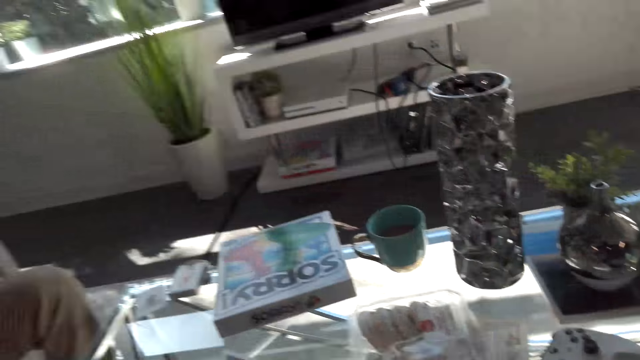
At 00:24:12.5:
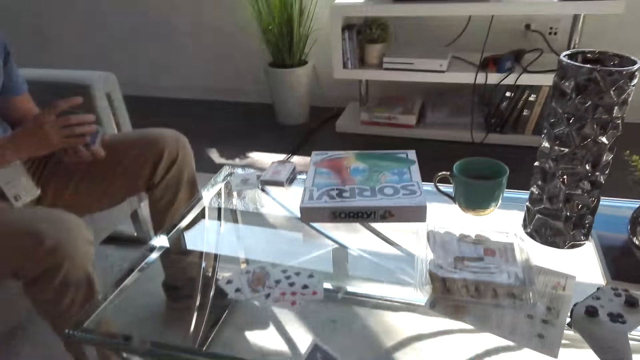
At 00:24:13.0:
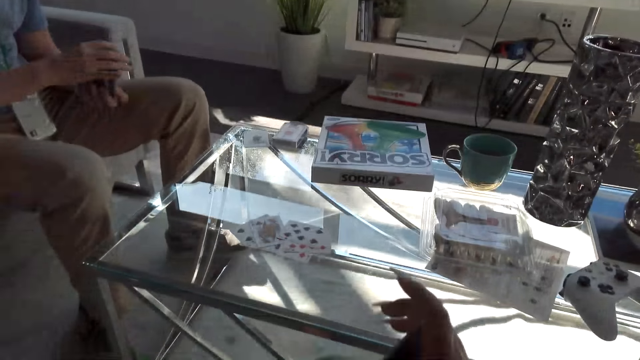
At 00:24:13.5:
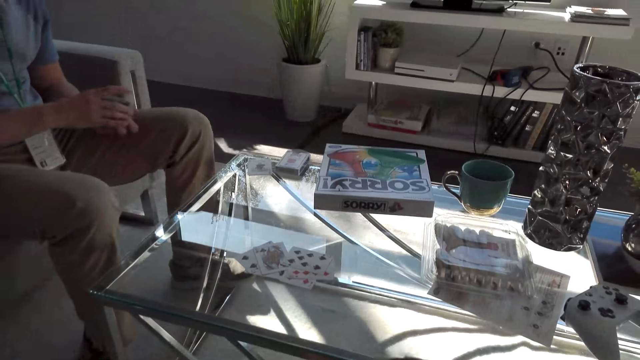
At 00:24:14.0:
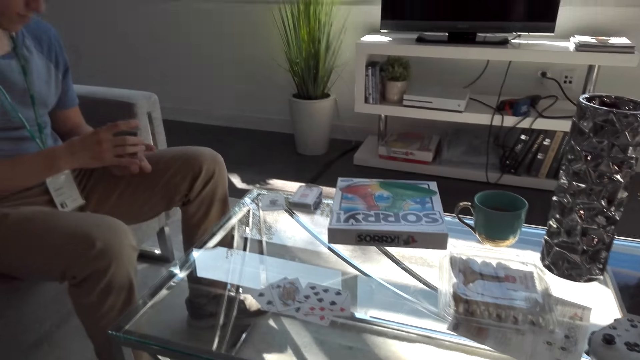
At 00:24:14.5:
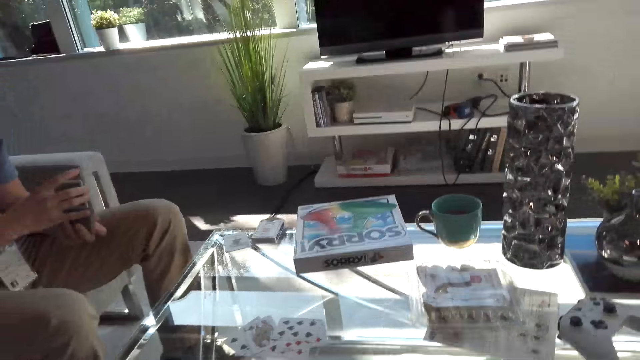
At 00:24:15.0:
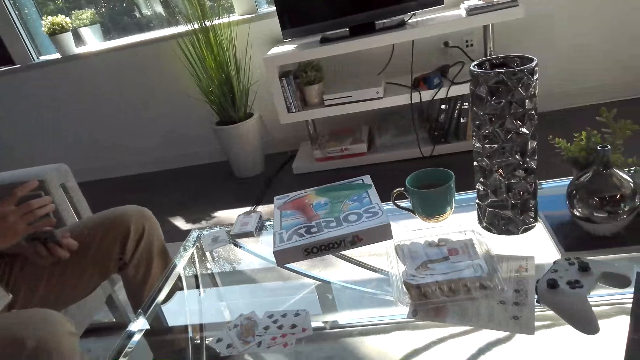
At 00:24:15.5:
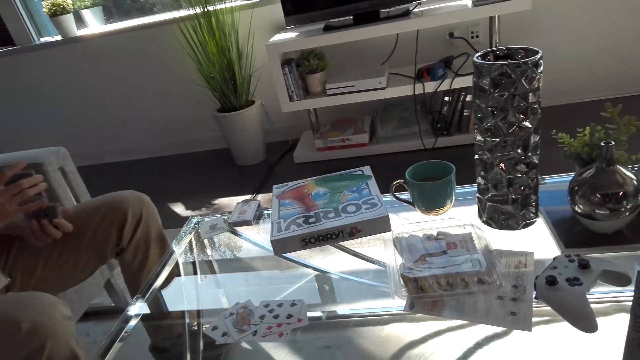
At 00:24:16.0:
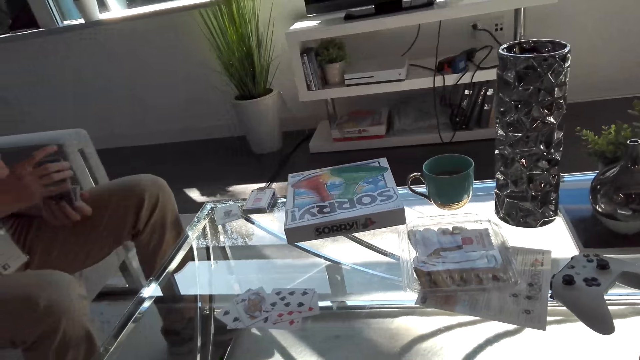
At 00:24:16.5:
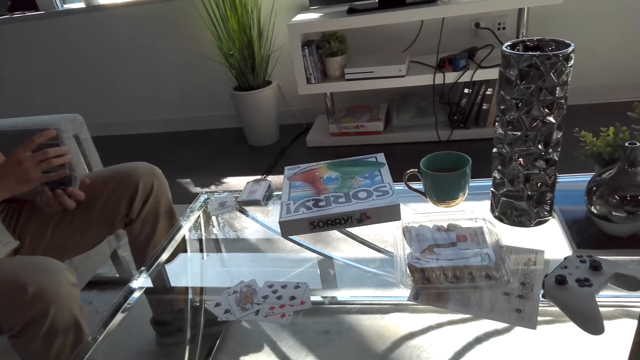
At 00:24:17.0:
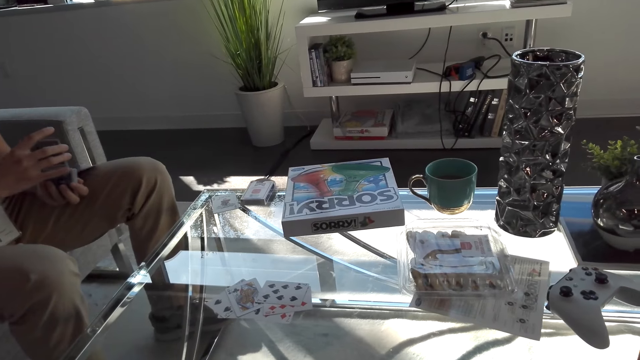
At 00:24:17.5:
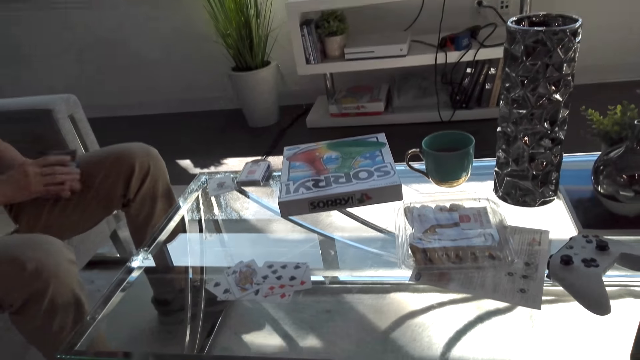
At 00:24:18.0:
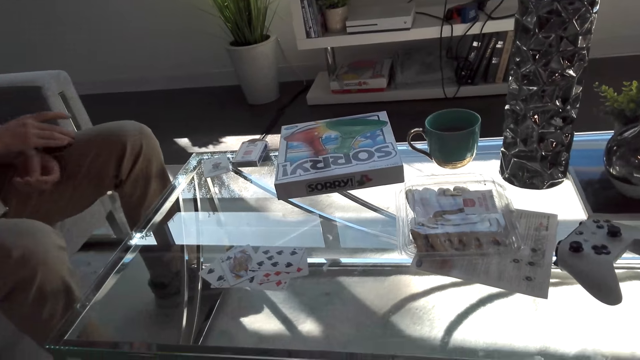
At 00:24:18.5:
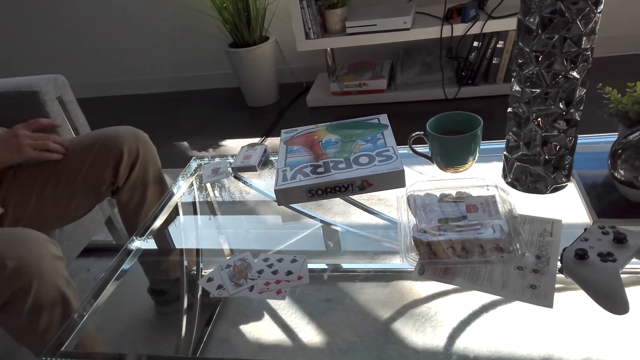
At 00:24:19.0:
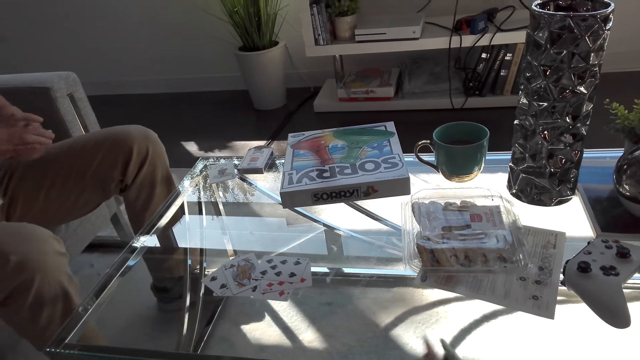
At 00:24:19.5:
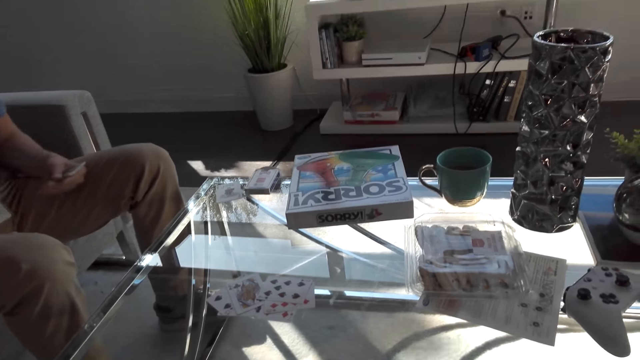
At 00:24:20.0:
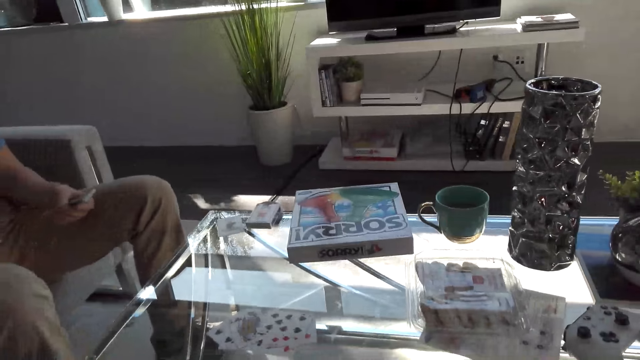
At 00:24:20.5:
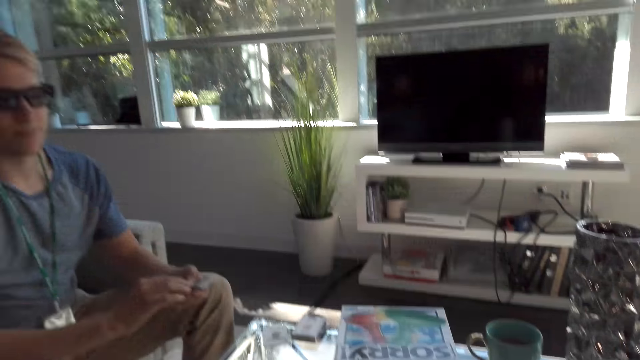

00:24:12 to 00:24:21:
A man shuffles cards. The camera wearer does a hand movement. They converse with the man.

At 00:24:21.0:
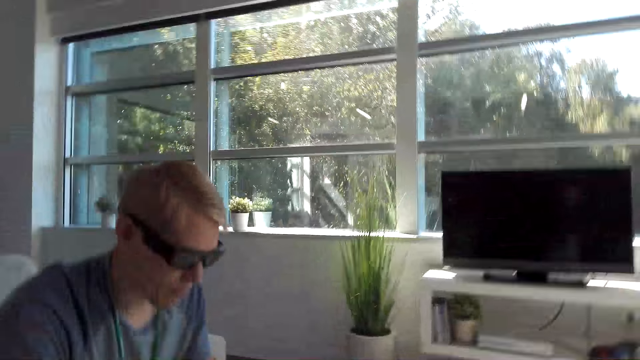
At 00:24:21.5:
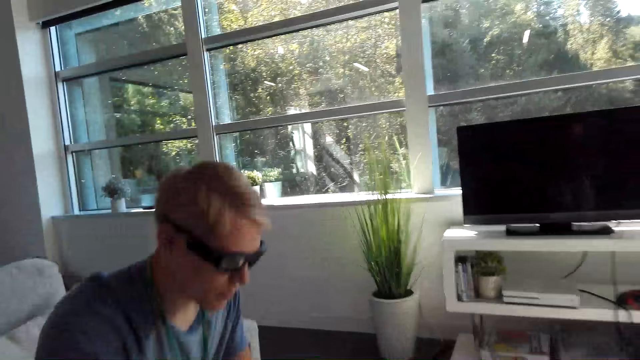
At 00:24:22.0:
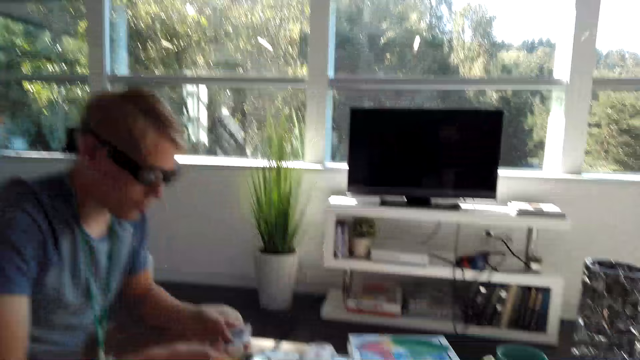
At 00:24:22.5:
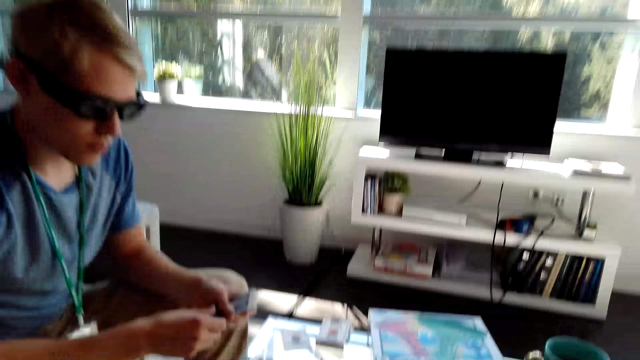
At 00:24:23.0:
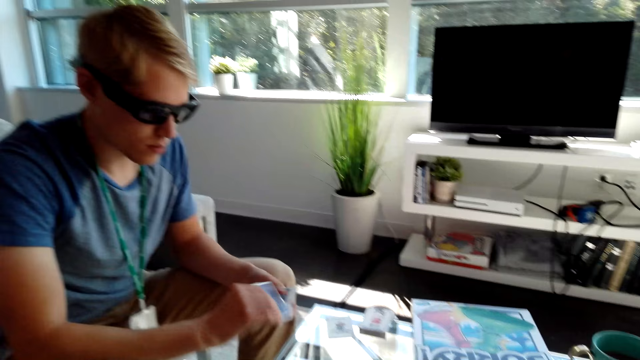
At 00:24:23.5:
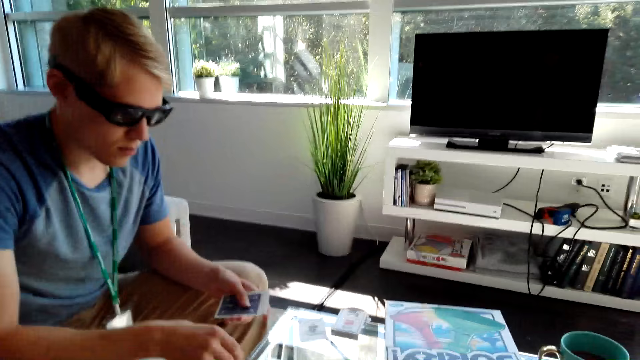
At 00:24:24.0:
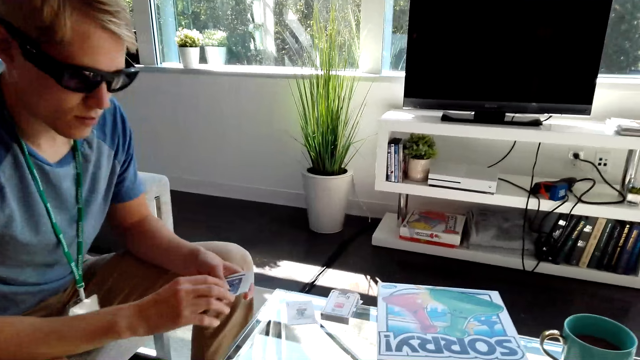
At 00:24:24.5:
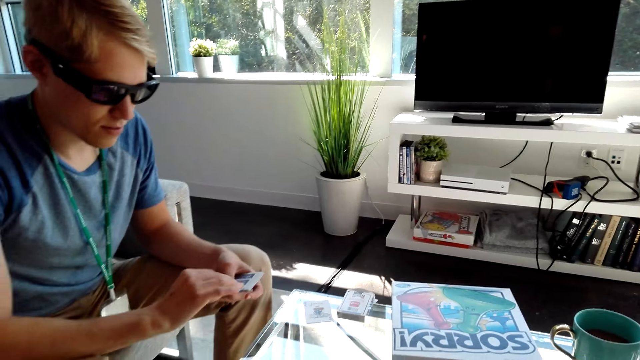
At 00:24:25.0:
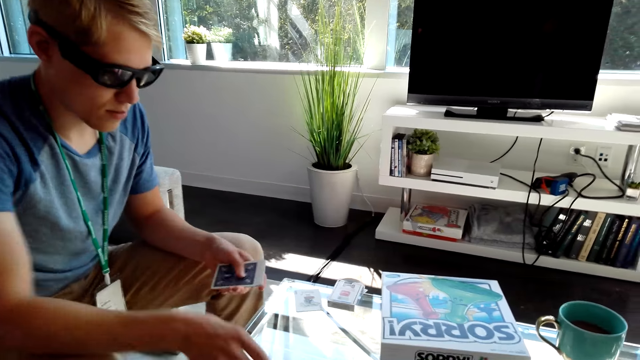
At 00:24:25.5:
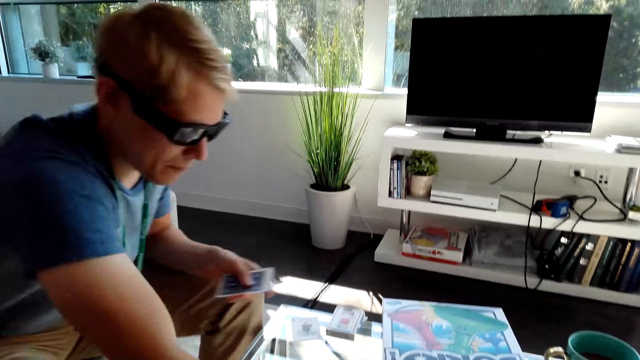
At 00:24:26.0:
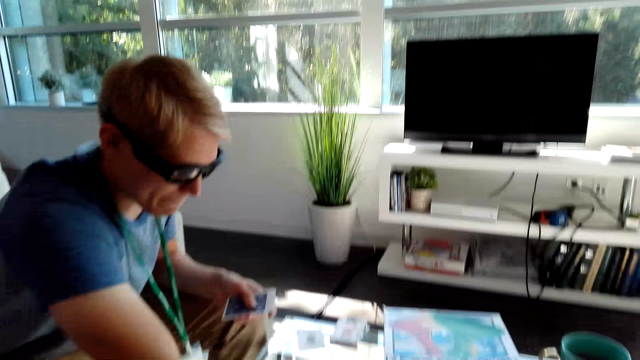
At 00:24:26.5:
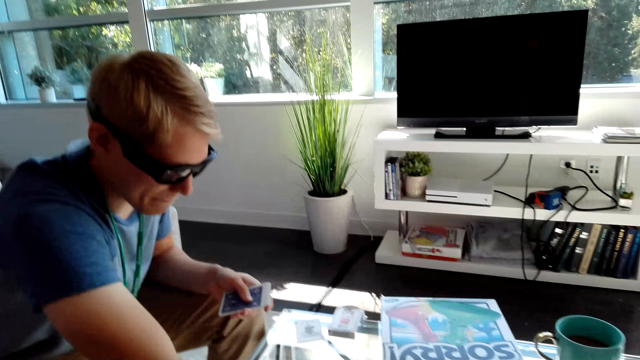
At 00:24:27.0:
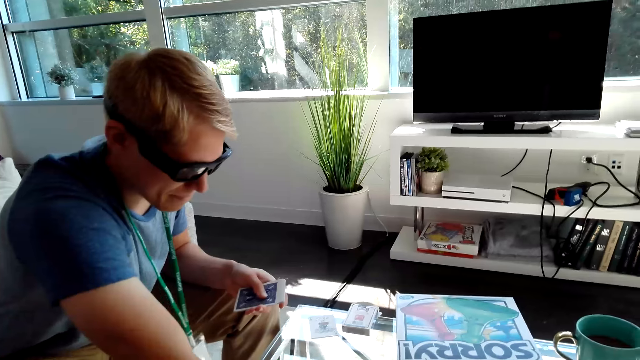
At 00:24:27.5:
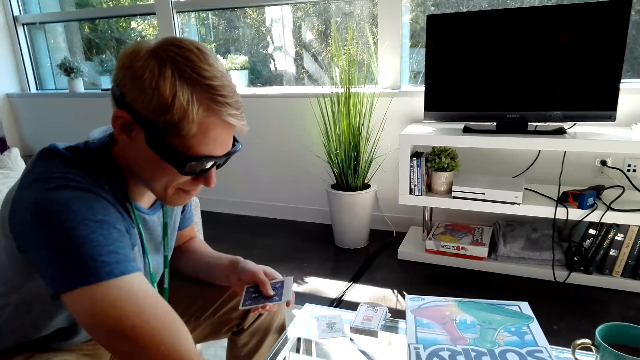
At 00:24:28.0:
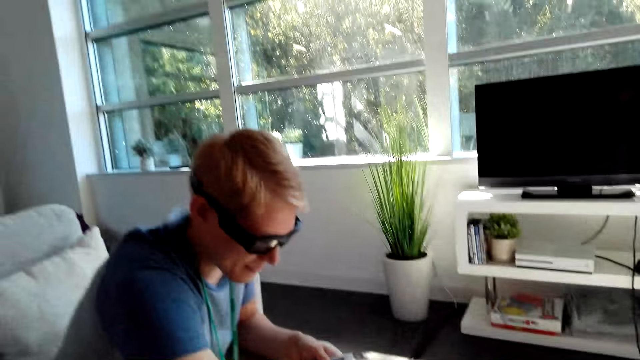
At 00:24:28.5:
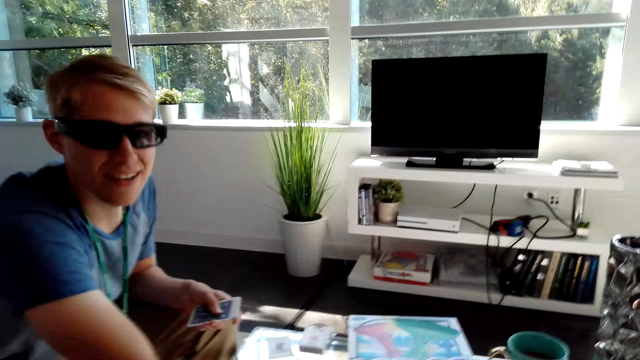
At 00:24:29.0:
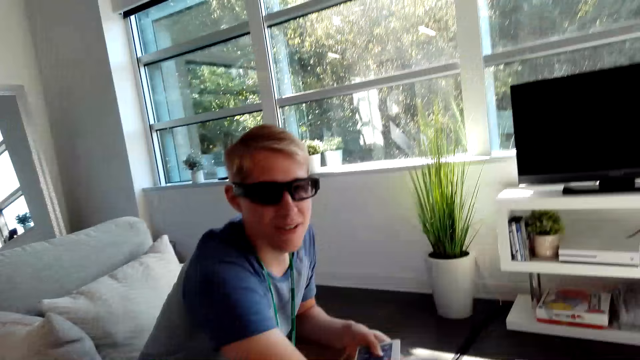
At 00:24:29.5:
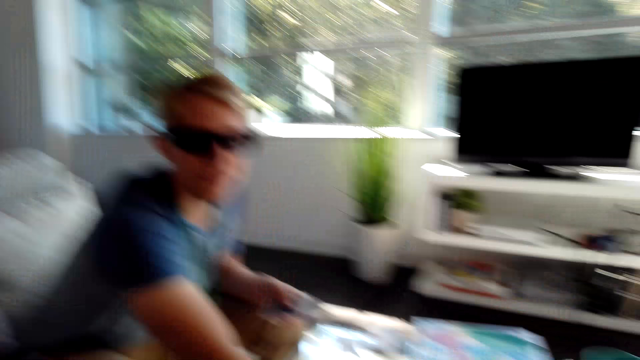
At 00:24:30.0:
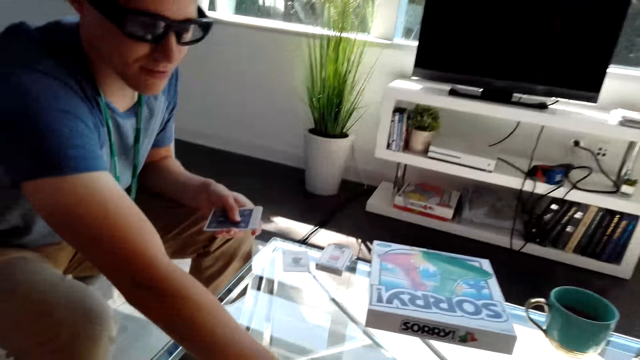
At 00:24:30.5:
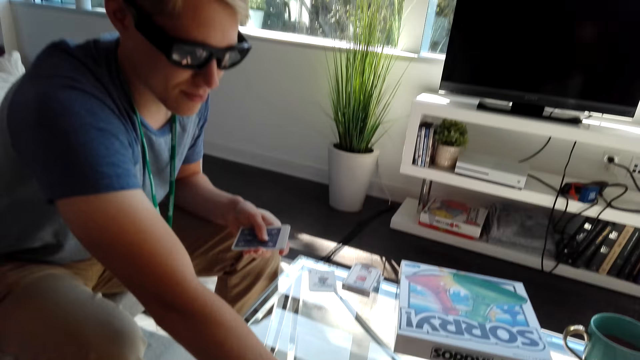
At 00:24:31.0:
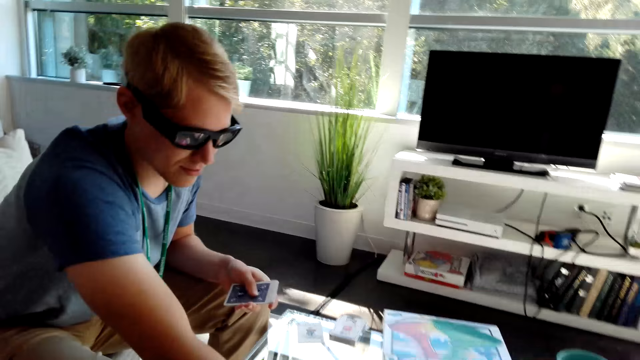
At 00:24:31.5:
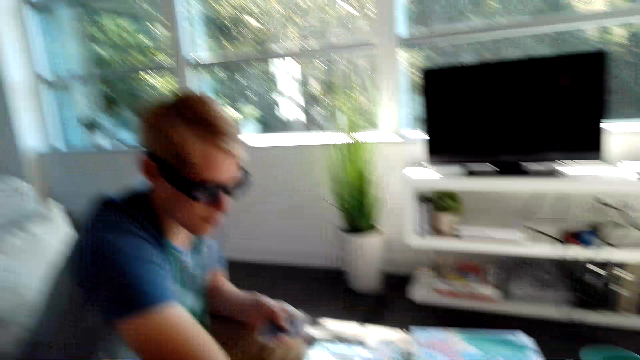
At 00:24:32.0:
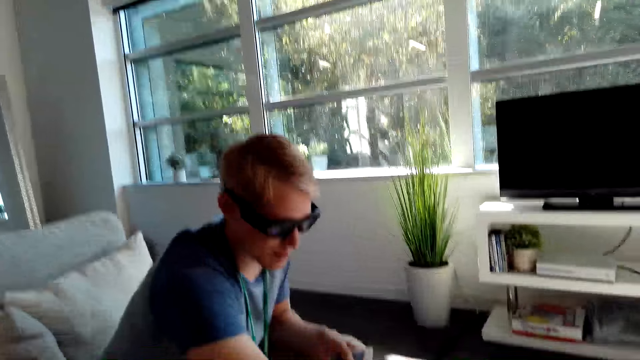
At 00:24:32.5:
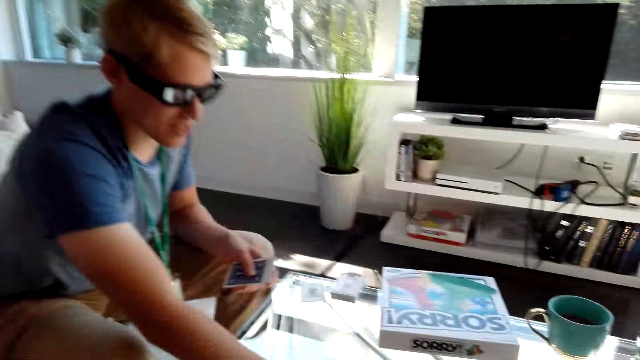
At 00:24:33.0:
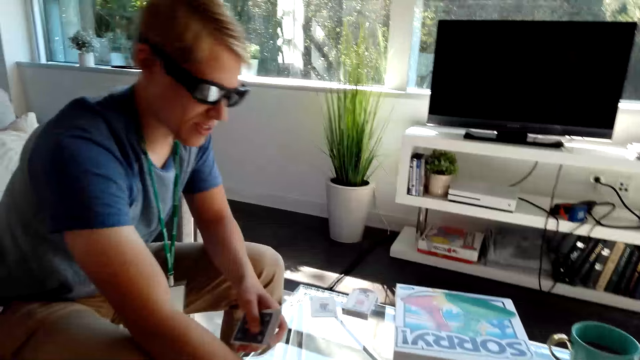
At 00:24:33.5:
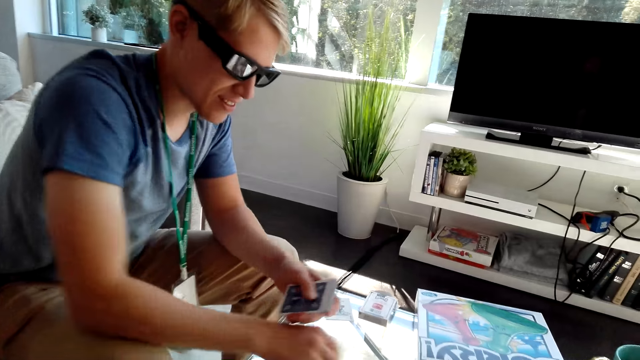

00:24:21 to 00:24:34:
A man shares cards on the table. The man holds the cards on the table. The man shares the cards on the table again. The camera wearer converses with the man.
